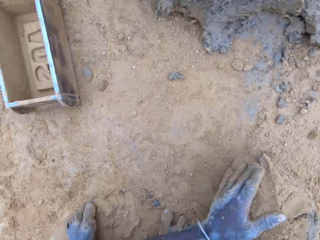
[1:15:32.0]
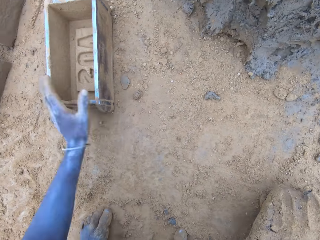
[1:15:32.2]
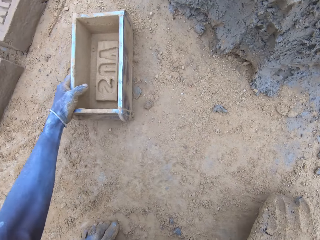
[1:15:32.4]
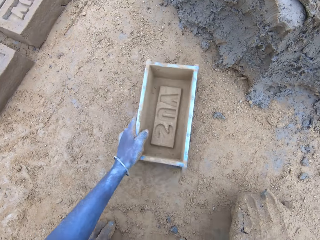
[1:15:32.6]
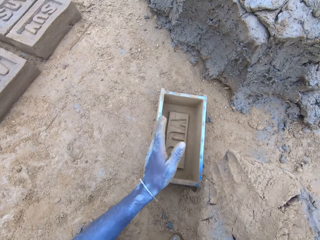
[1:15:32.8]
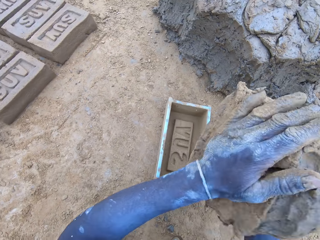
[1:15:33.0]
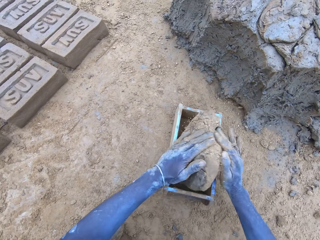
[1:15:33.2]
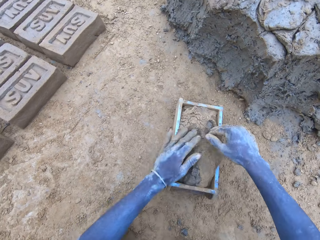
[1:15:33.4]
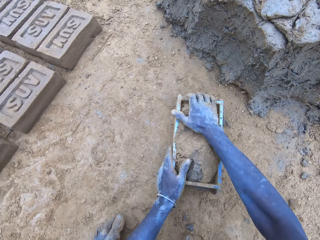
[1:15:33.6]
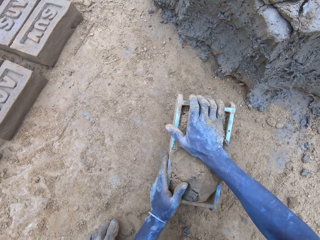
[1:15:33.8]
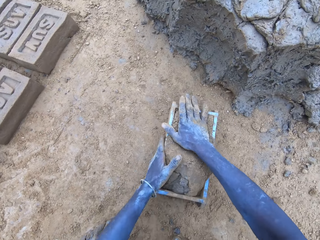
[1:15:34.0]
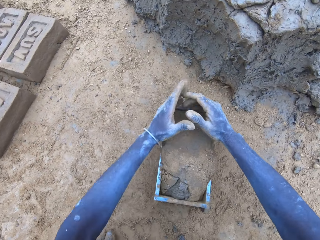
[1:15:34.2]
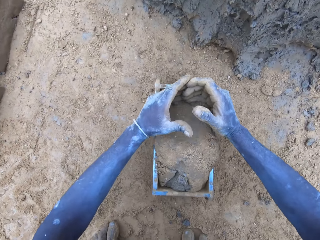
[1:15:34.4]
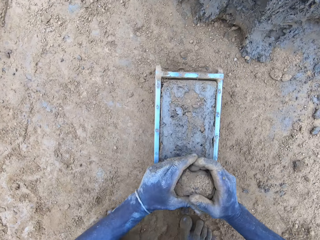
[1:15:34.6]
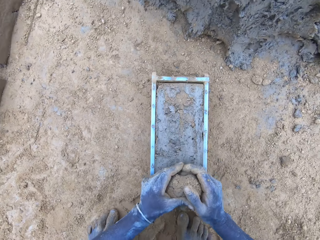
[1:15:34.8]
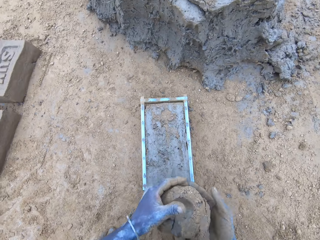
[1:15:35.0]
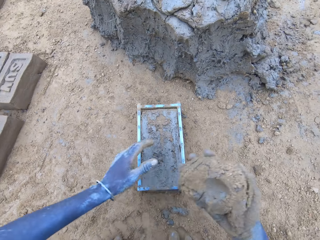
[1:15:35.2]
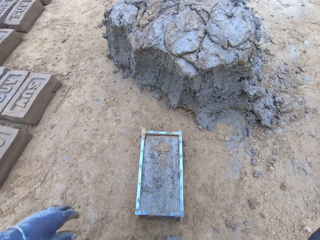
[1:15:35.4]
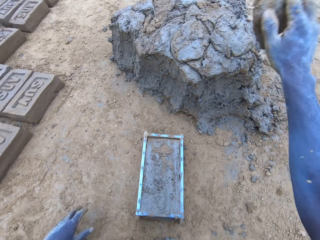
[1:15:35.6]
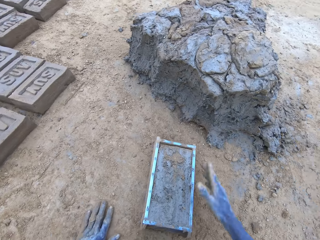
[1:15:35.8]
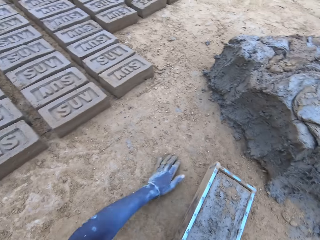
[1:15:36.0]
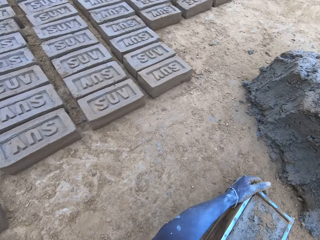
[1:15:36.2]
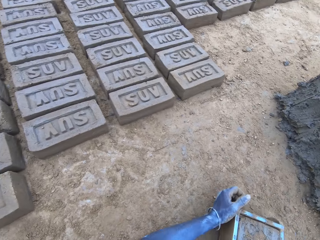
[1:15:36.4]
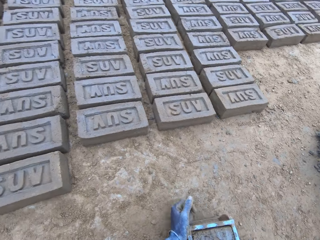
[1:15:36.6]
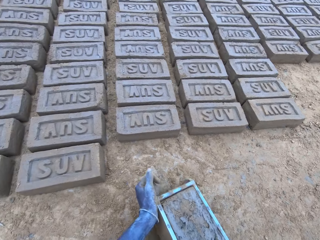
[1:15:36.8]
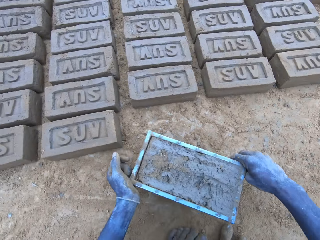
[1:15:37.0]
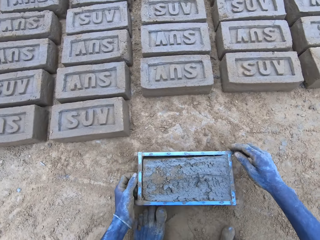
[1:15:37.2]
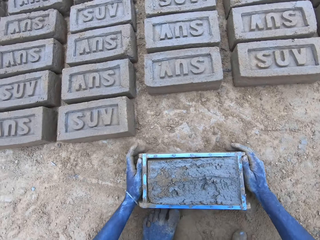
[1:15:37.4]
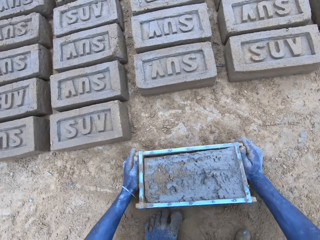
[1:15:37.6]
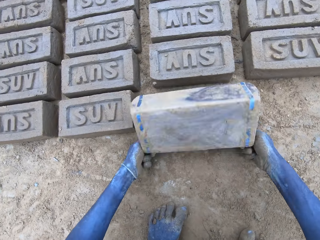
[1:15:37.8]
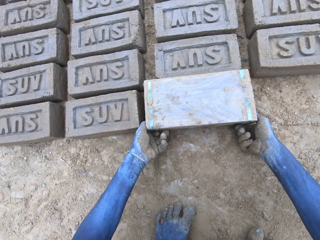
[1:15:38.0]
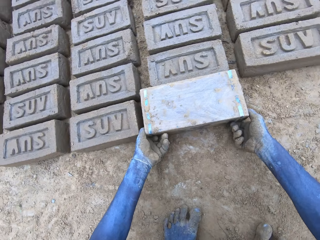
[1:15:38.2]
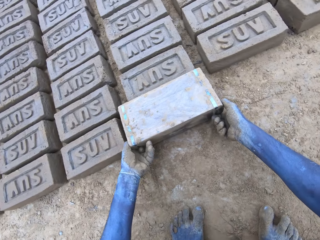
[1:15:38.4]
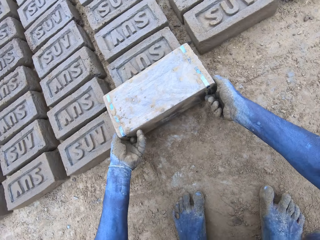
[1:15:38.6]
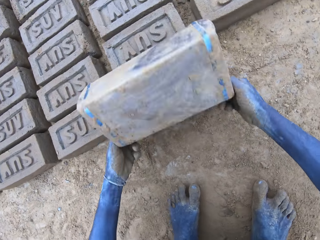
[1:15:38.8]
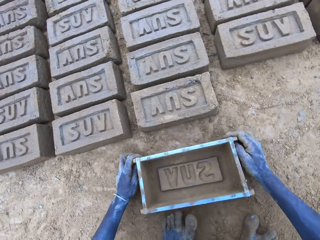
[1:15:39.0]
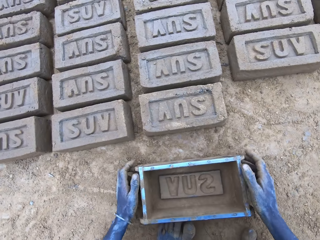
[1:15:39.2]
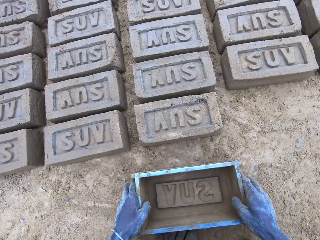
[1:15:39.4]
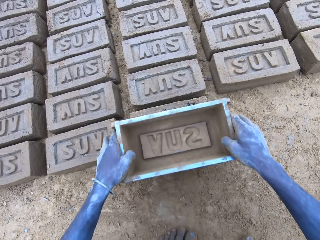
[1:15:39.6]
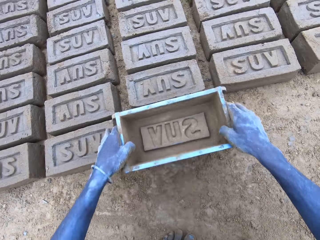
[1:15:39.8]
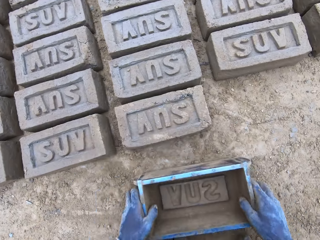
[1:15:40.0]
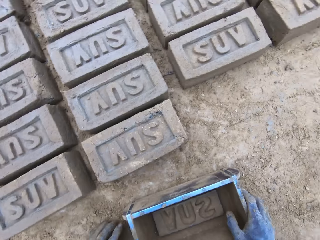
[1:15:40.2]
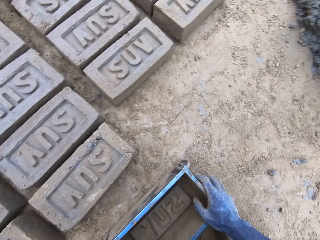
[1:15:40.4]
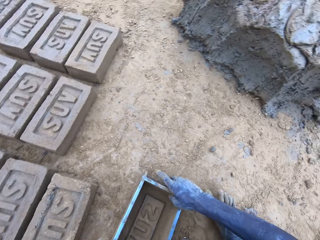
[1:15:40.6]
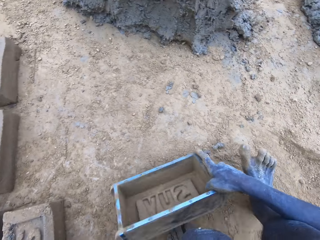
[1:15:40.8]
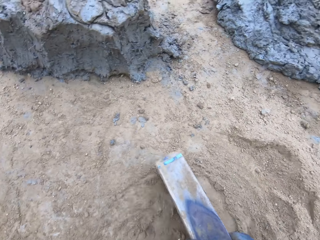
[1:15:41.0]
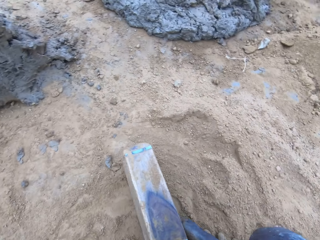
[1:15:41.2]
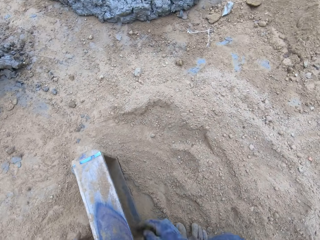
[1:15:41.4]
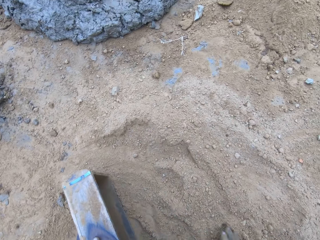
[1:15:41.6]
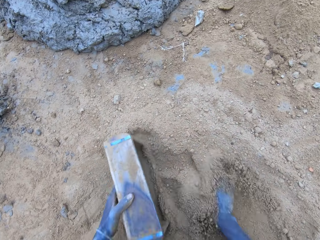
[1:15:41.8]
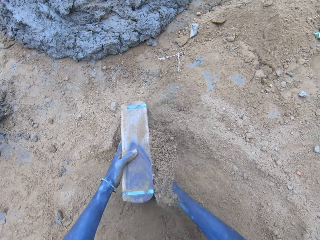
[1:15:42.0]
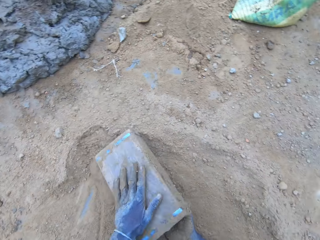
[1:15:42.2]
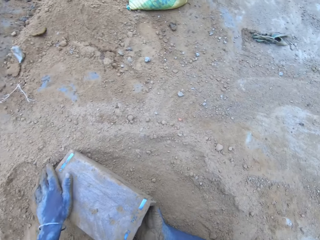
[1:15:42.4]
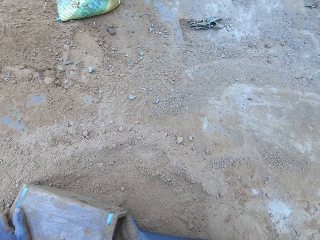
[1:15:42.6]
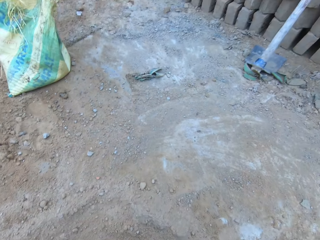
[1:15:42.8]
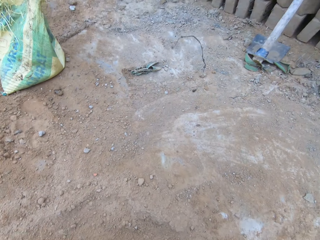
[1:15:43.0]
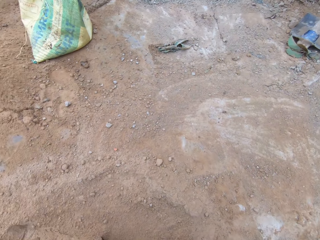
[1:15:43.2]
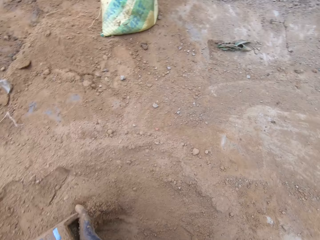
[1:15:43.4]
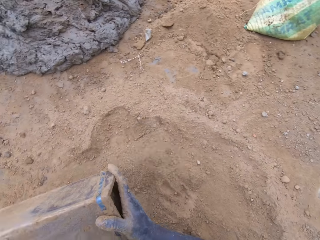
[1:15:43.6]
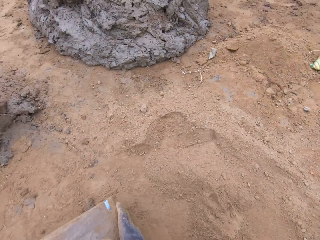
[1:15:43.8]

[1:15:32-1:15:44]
The camera wearer pulls the mold box. They put the mud in the mold box. They press the mud in the mold box. They reduce the mud and drop it. They scrape the surplus mud from the mold box. They stick the mud to the mud. They lift up the mold box. They hit the mold box on the ground. They put the brick on the ground. They turn the mold box upside down. They remove the mold box from the brick. They put the mold box on the ground. They place the mold box on top of the brick. They put the mold box on the ground. They drag the mold box on the ground. They sprinkle sand into the mold box.

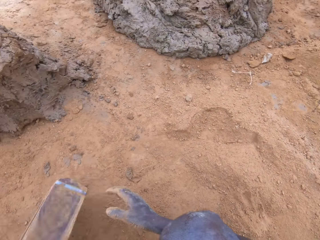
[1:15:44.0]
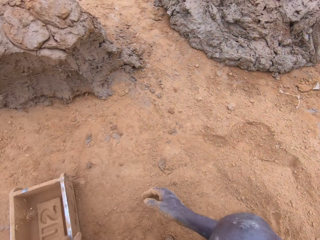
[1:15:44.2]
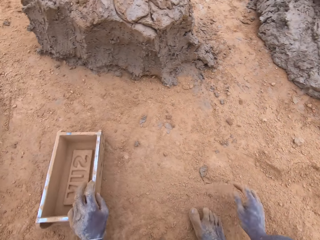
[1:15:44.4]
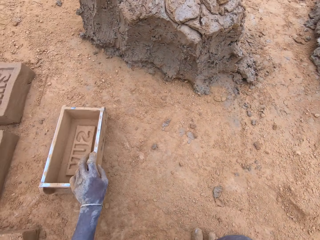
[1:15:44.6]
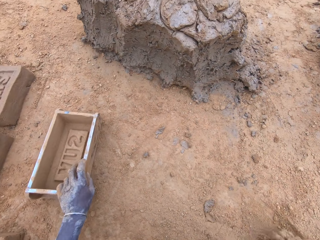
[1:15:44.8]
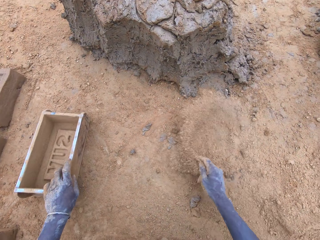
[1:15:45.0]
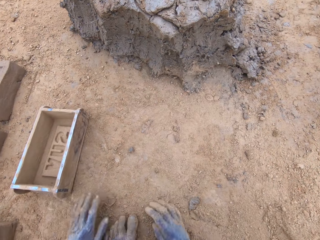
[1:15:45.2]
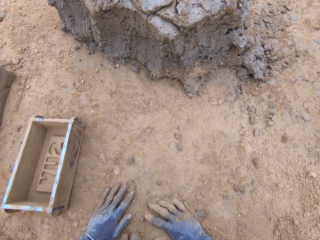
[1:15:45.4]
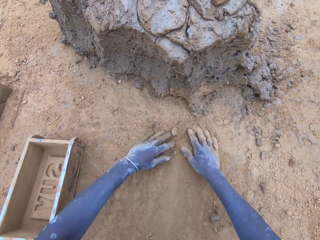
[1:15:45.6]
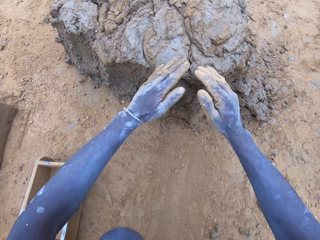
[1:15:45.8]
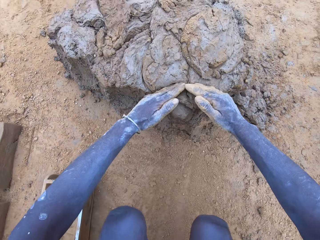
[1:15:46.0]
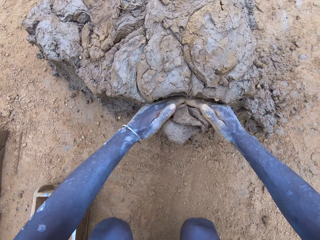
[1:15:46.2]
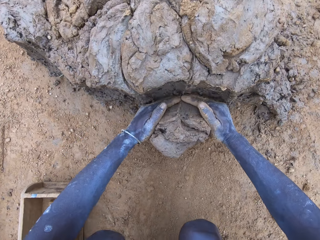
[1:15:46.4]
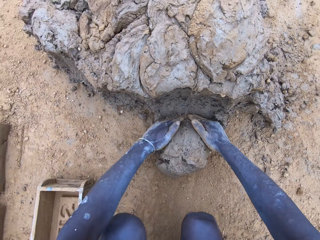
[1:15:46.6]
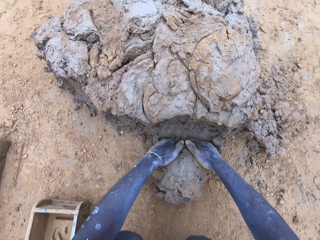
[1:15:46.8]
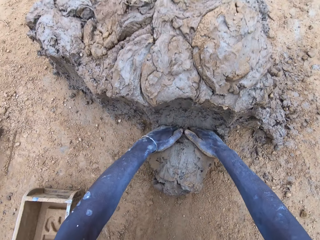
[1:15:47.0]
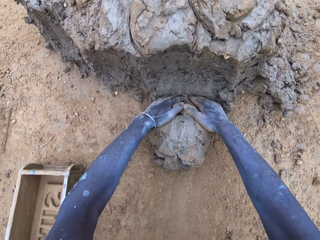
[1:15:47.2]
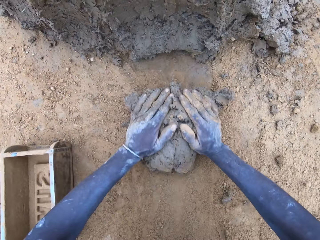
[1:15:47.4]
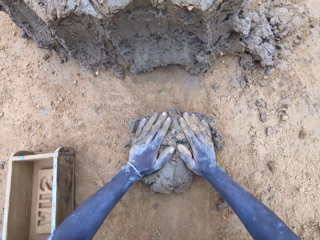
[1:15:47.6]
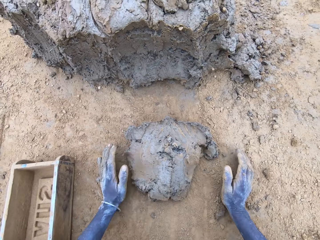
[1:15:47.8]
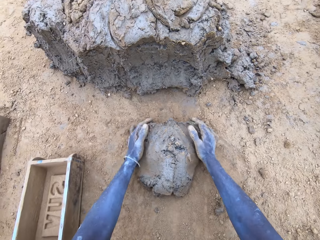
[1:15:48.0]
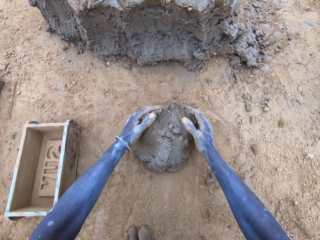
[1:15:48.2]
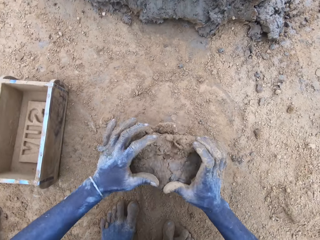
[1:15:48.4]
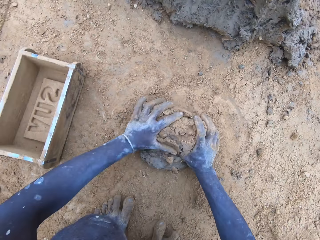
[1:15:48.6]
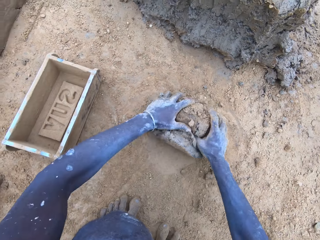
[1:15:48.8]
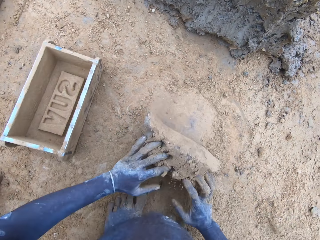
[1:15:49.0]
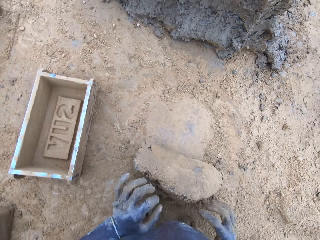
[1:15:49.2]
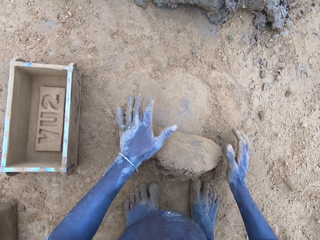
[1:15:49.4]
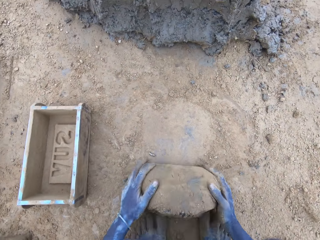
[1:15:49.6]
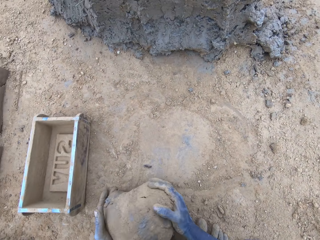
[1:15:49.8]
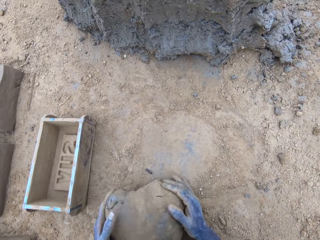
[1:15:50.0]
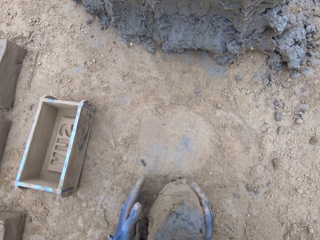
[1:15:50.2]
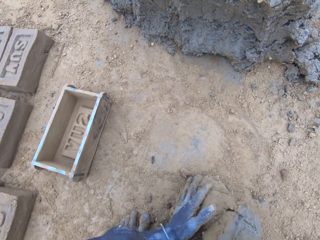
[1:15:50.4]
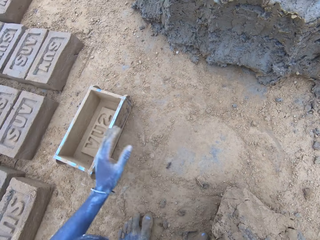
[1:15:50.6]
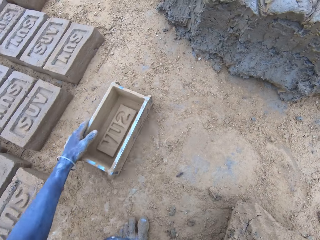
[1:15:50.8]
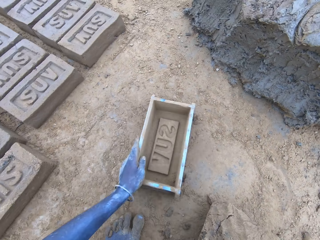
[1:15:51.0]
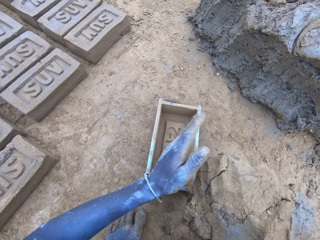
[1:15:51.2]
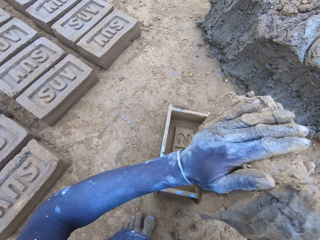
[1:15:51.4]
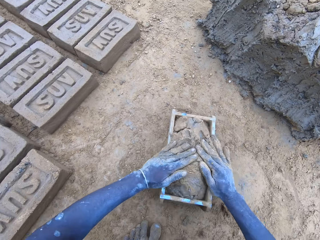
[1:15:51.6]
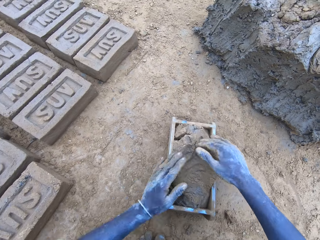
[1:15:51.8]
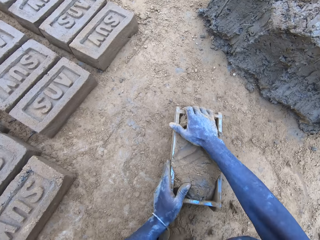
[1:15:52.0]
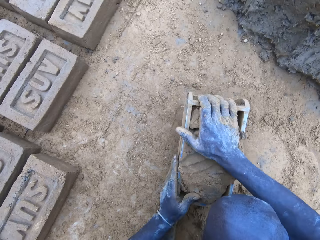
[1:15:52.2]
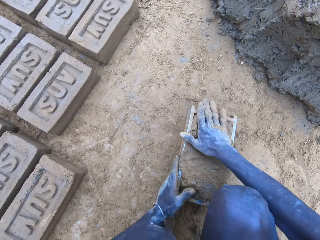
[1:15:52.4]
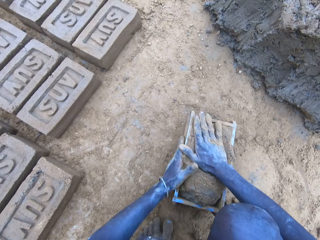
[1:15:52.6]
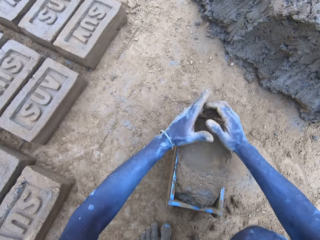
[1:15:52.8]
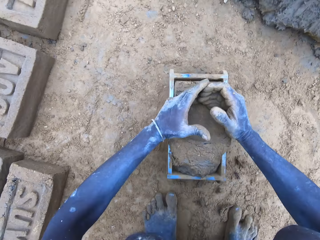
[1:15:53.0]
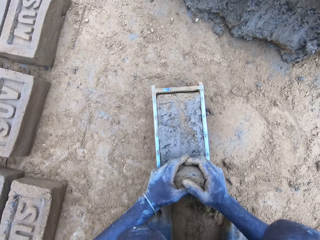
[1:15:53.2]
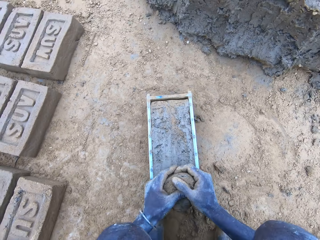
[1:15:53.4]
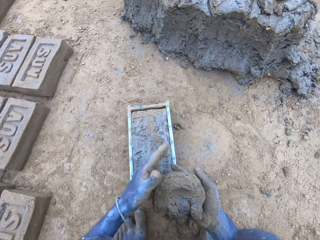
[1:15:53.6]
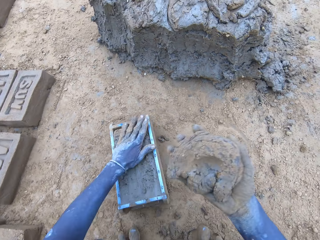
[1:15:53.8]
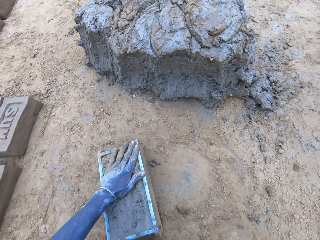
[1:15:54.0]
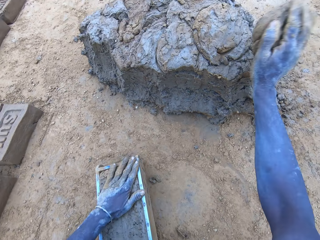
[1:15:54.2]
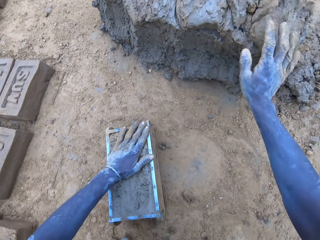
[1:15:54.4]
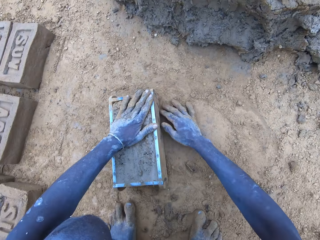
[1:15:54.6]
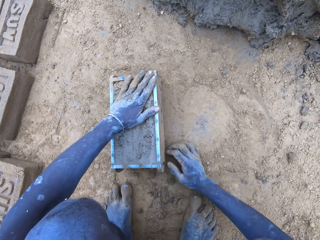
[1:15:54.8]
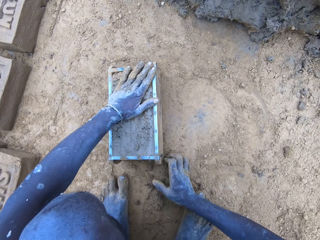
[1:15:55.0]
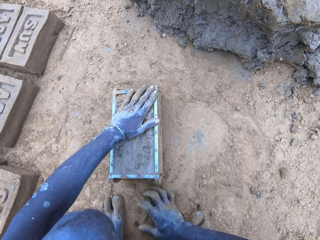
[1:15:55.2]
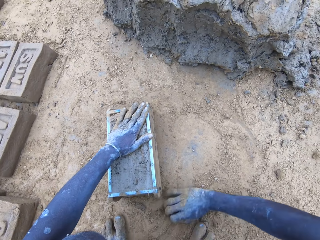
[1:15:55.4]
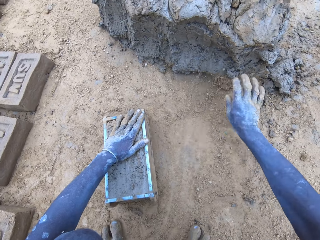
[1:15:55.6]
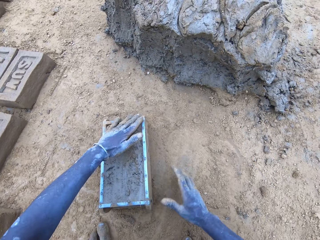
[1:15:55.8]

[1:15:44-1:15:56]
The camera wearer puts the mold box on the ground. They spread the sand with the hands. They cut the mud. They scrape the mud. They mold the mud. They roll the mud on the sand. They pull the mold box. They put the mud in the mold box. They press the mud in the mold box. They scrape the surplus mud from the mold box. They stick the mud to the mud. They push the mud on the ground.
